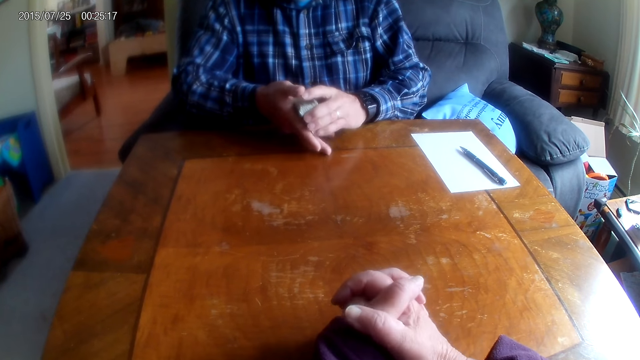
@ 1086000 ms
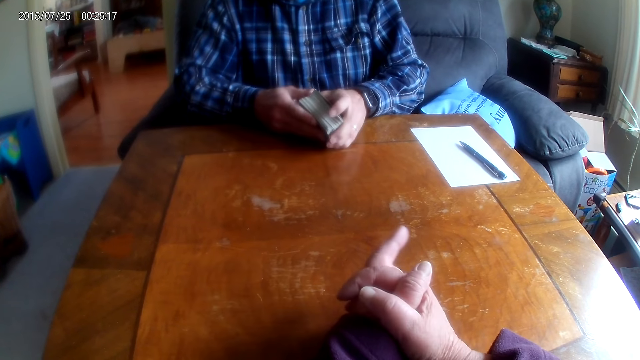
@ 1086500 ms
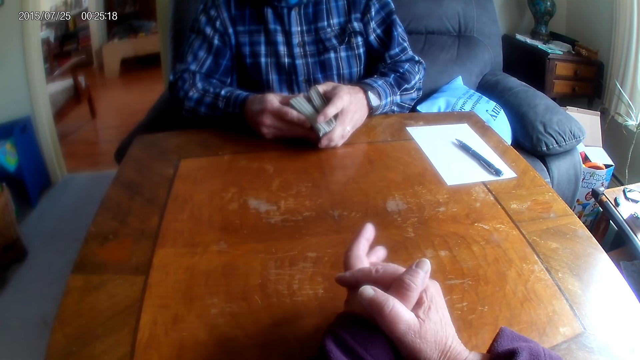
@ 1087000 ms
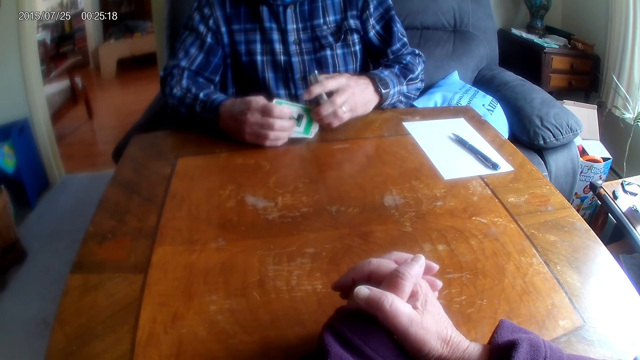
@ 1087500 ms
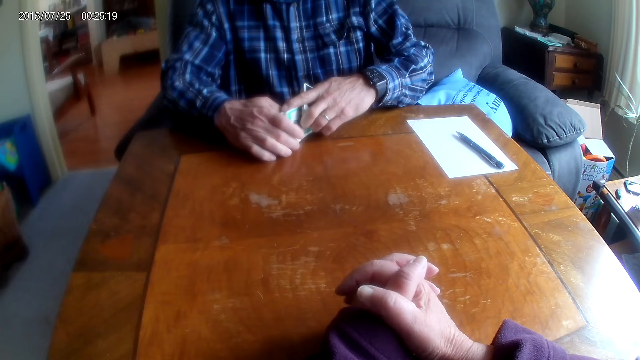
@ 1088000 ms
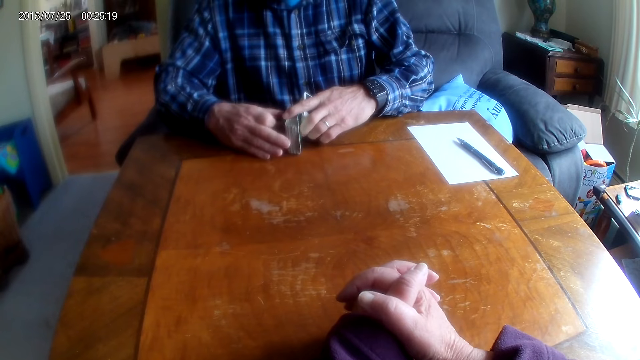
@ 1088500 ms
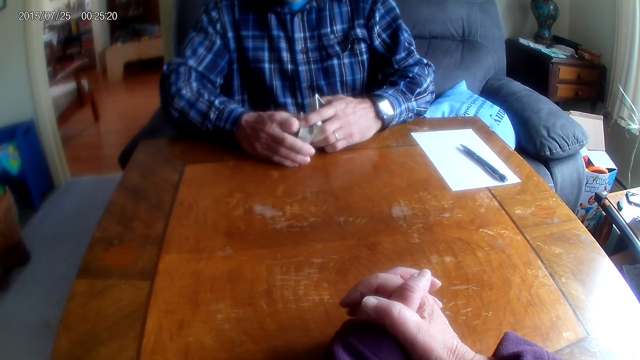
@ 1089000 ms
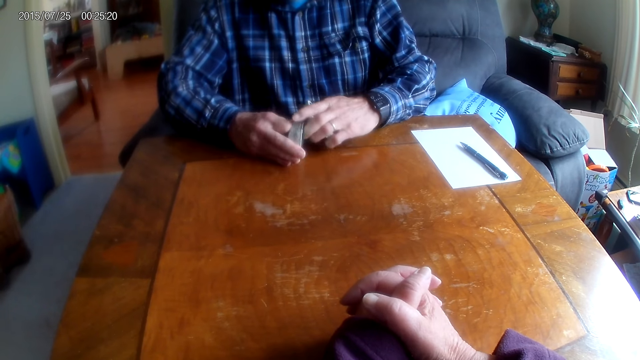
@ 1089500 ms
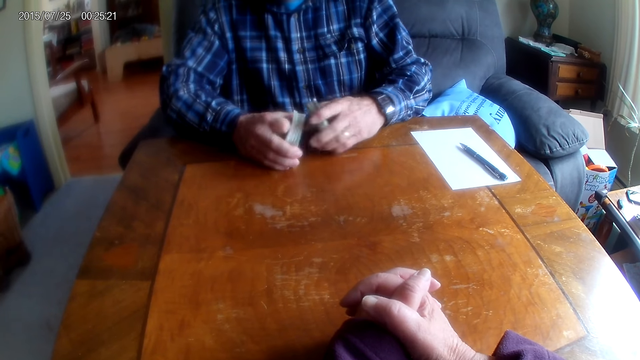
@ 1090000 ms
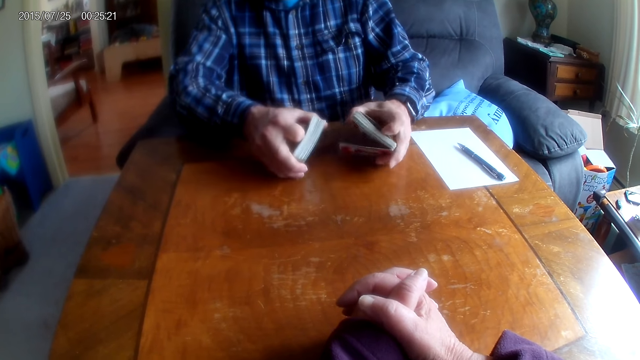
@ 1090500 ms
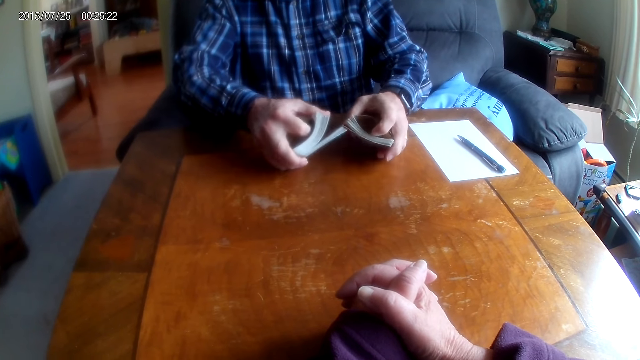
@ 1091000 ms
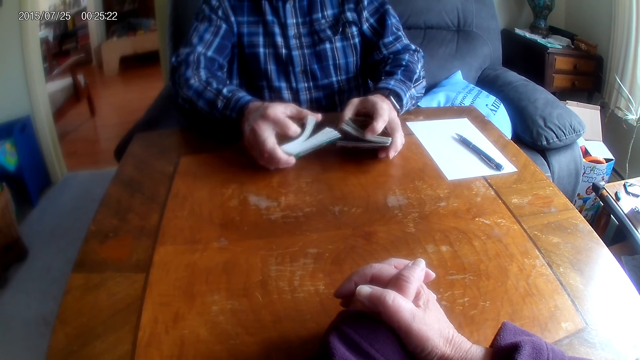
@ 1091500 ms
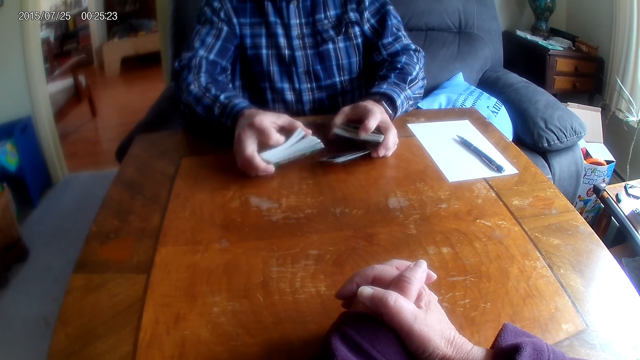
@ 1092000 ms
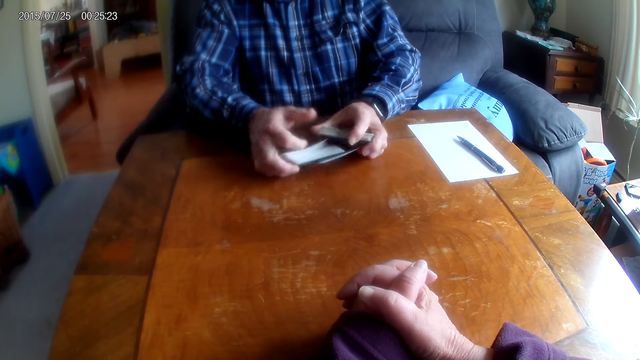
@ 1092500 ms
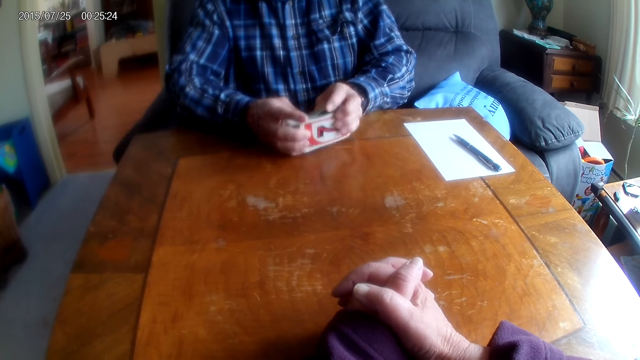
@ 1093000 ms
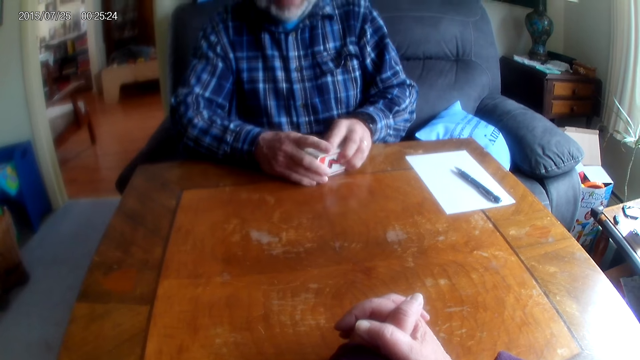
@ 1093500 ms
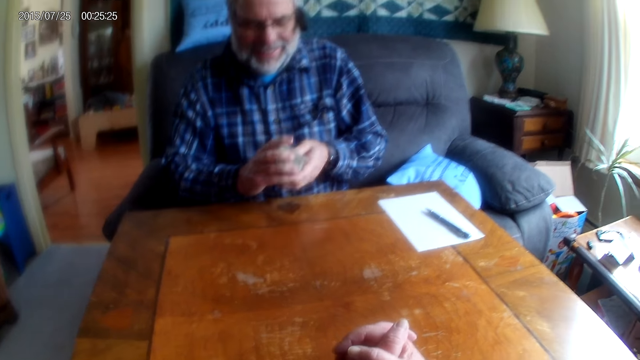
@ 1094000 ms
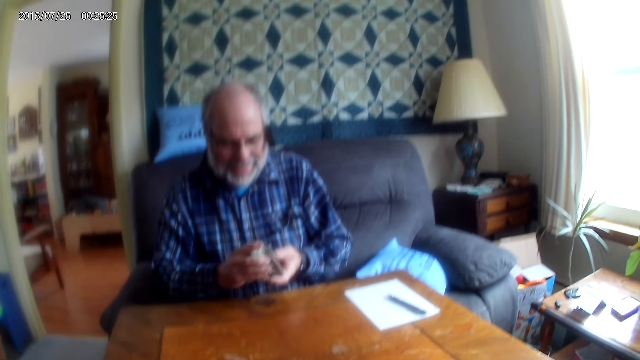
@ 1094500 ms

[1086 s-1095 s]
A person divides cards, flips the cards and arranges the cards.

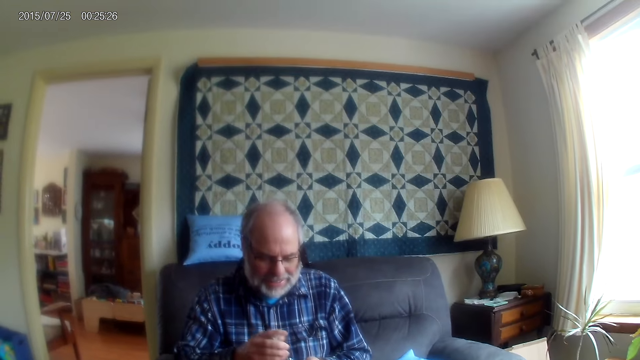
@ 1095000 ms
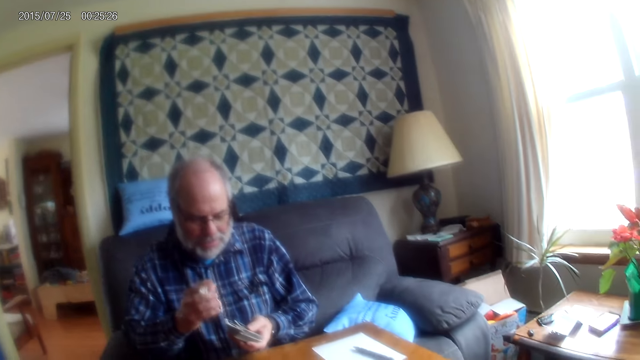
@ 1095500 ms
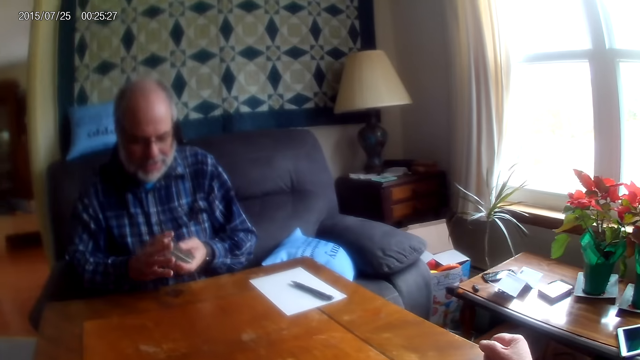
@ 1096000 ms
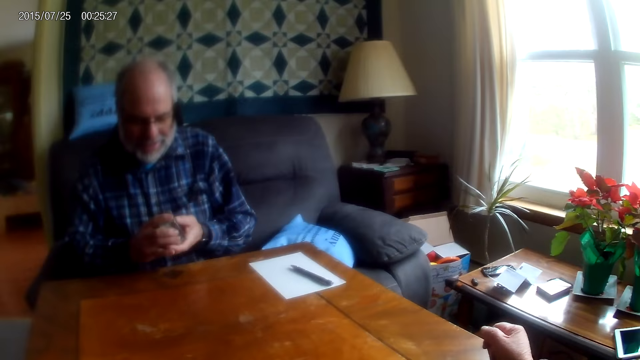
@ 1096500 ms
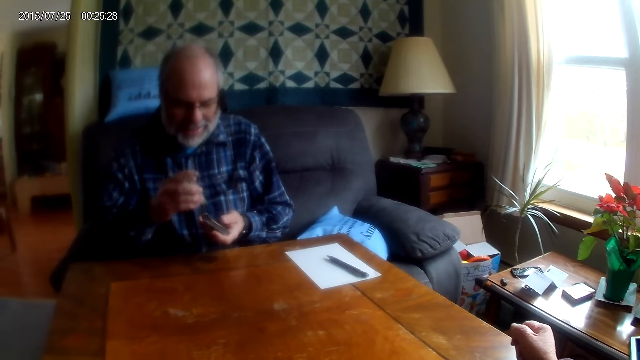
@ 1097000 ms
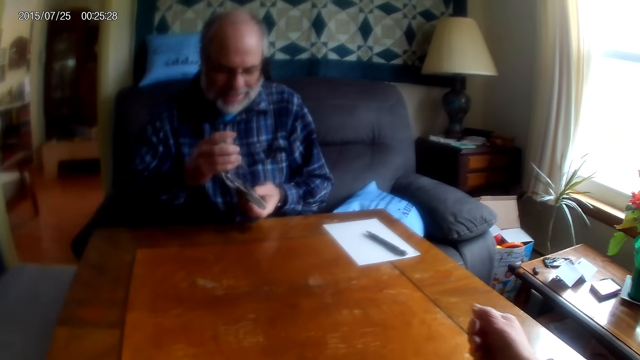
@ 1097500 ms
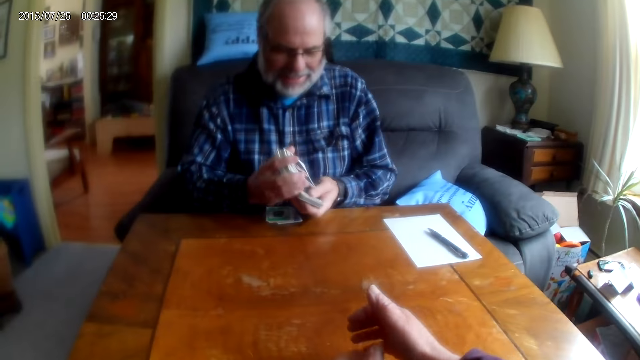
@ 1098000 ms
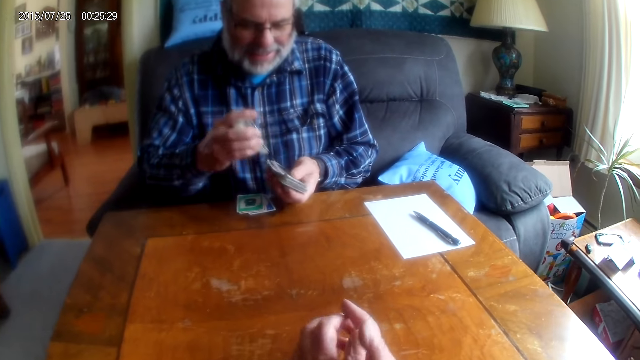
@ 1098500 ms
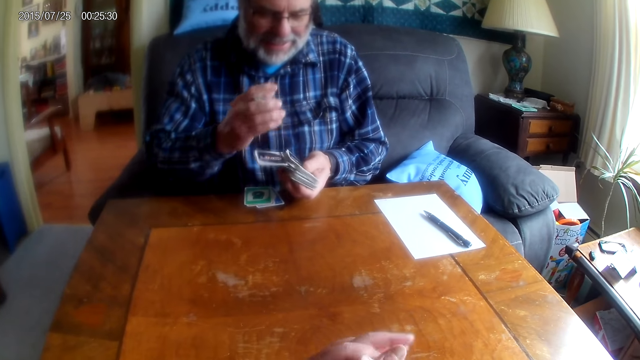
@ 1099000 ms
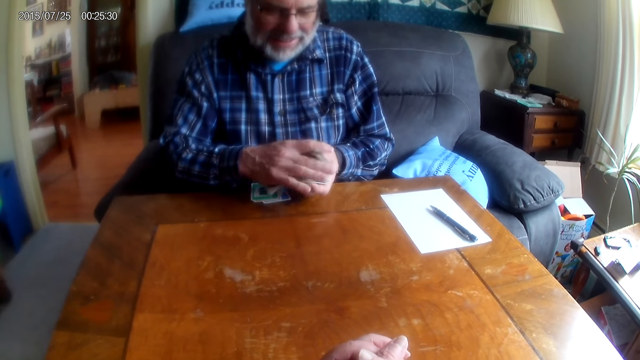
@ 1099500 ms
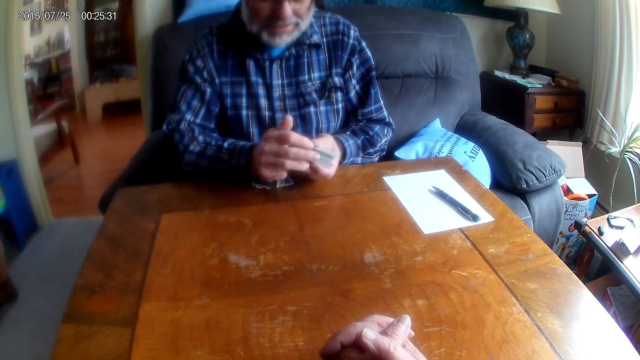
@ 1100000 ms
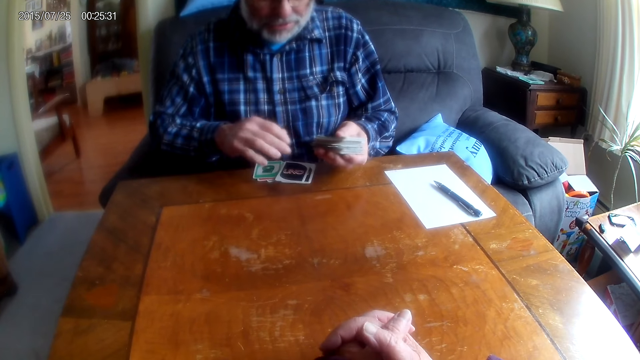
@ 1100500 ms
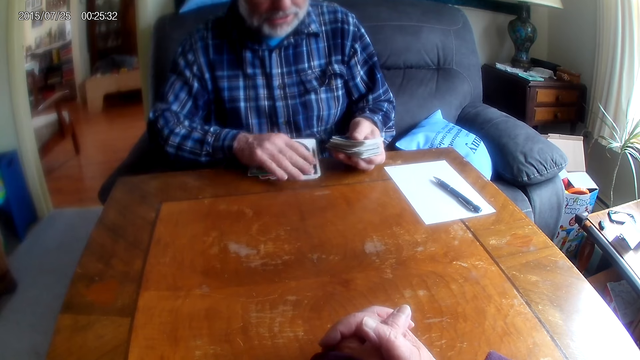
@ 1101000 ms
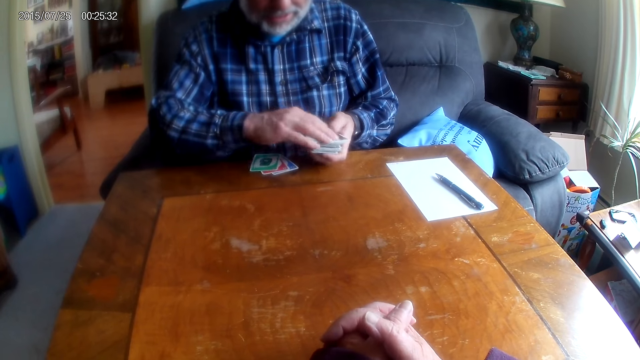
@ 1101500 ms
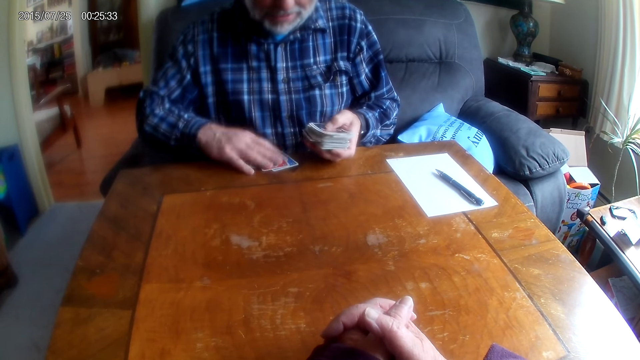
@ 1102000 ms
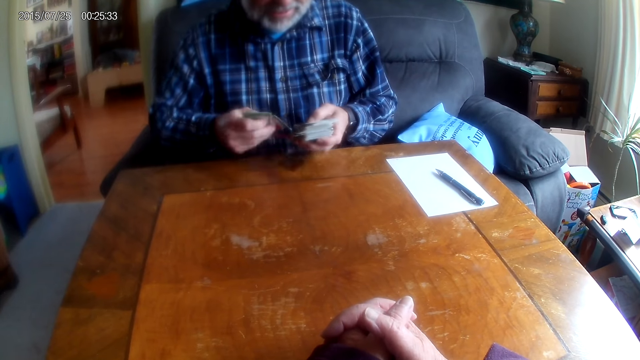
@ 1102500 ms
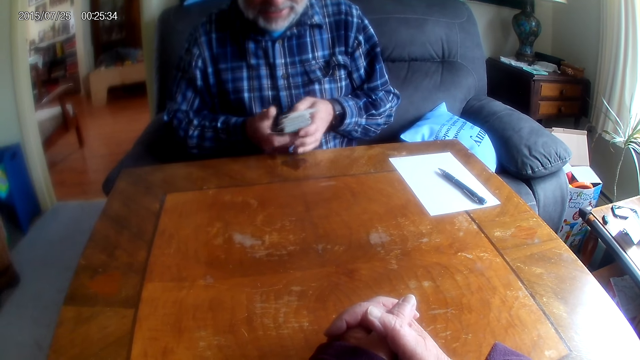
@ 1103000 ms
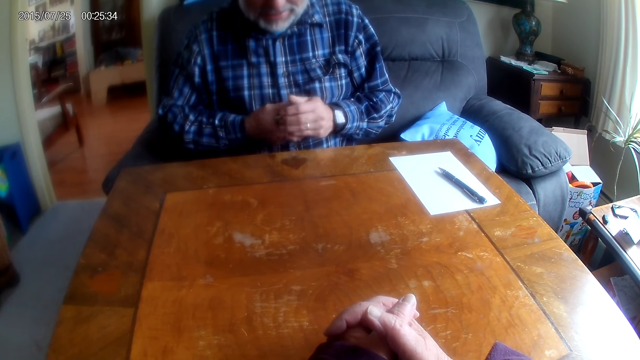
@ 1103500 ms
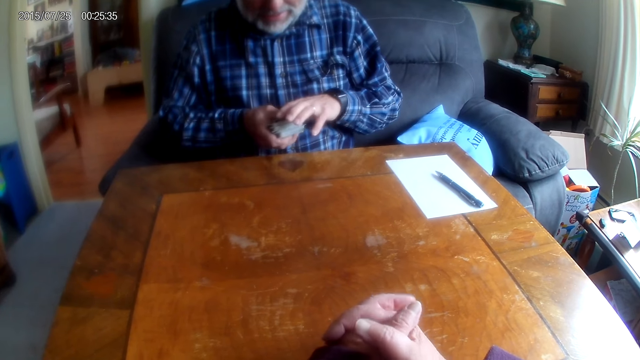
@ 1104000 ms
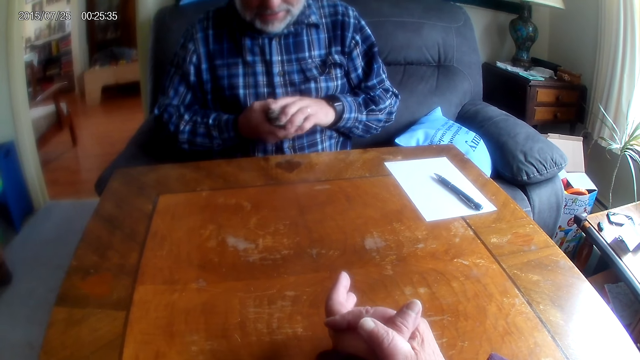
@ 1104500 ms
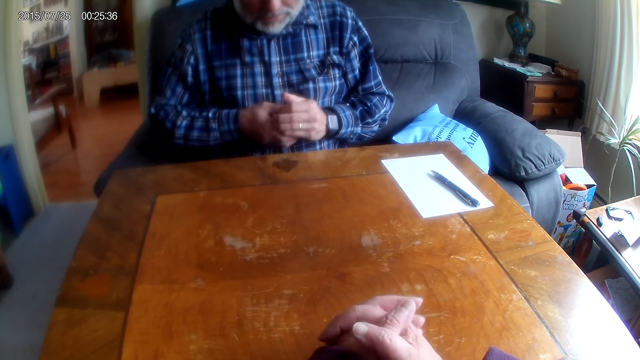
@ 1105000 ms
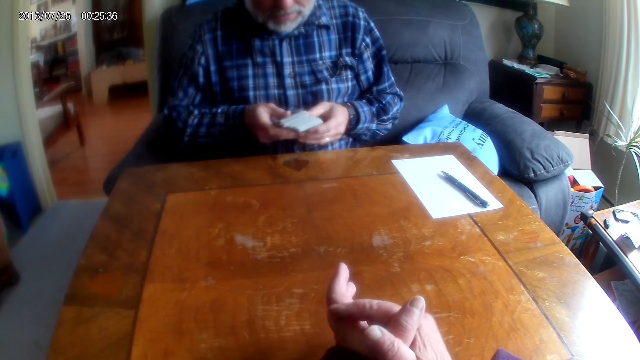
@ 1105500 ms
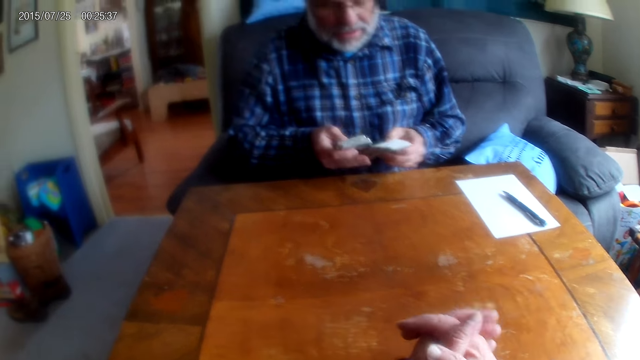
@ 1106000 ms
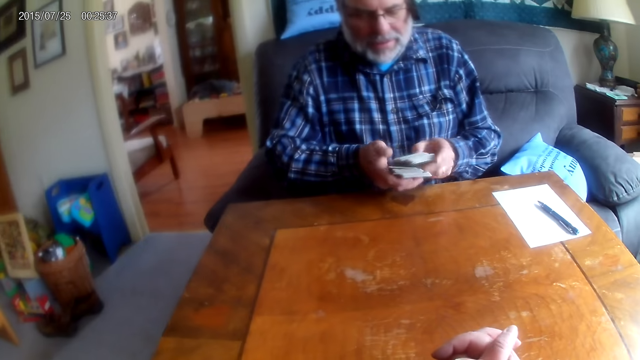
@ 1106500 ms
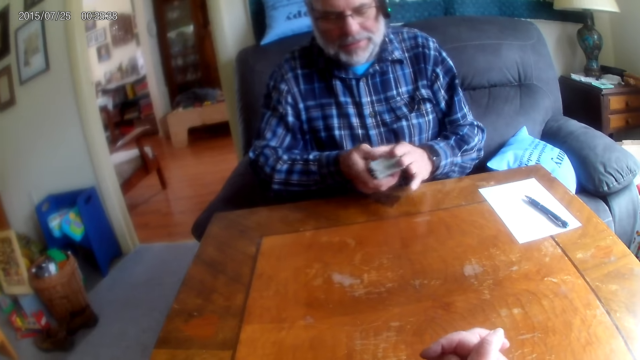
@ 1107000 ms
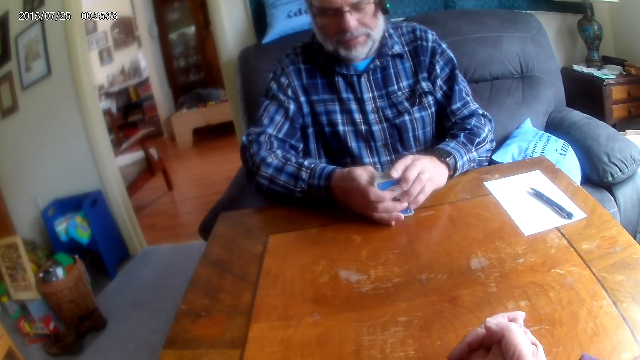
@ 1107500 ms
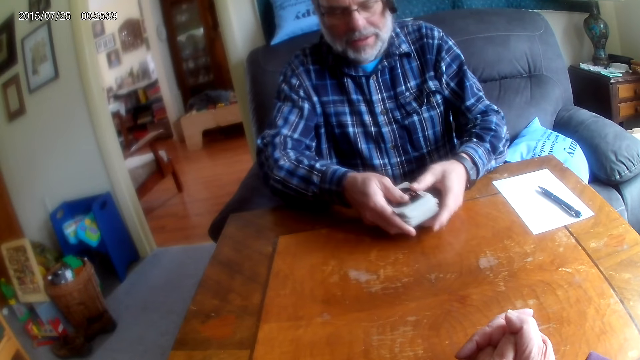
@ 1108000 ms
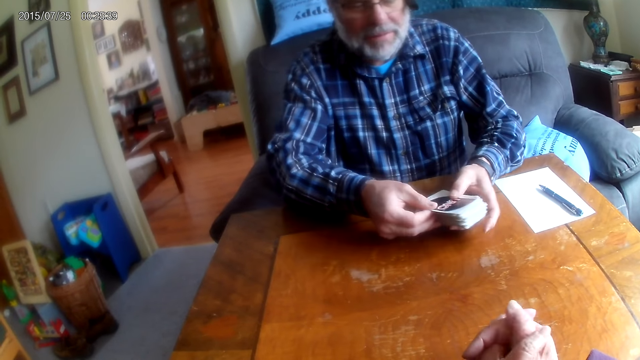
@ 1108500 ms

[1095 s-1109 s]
The camera wearer laughs. A man talks to the camera wearer and shuffles the cards. The camera wearer talks to the man. The man shuffles the cards, talks to the camera wearer, picks up the cards from the table and talks to the camera wearer. The camera wearer talks to the man. They move their hand. The man shuffles the cards.
